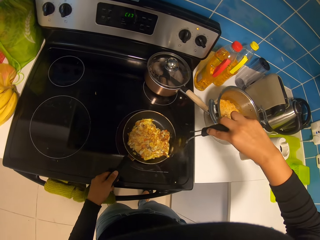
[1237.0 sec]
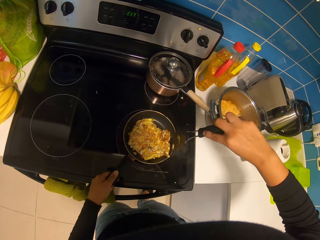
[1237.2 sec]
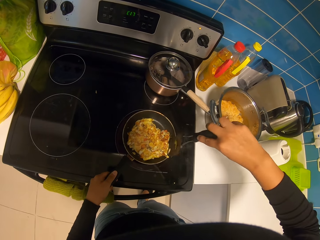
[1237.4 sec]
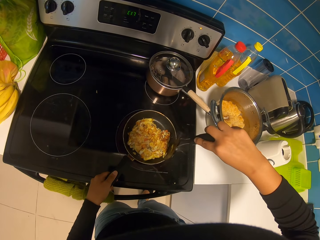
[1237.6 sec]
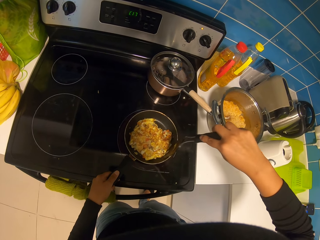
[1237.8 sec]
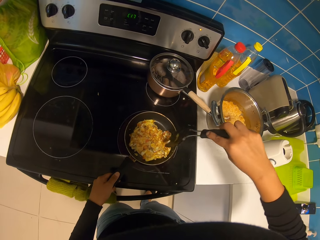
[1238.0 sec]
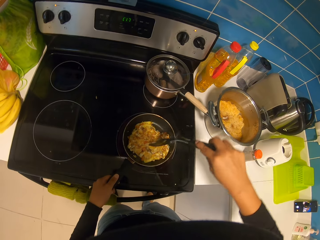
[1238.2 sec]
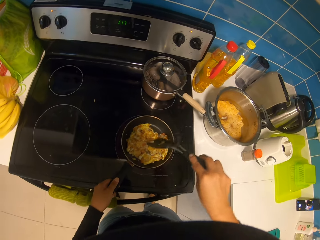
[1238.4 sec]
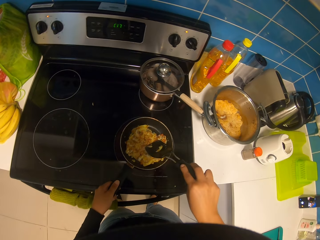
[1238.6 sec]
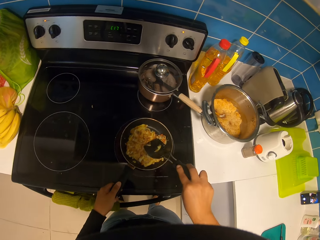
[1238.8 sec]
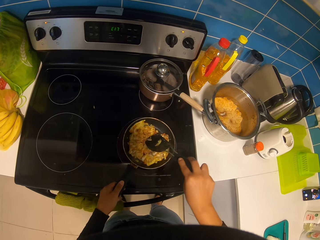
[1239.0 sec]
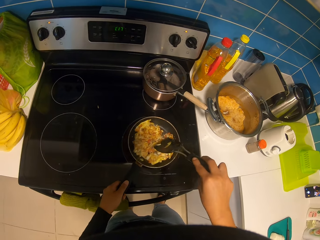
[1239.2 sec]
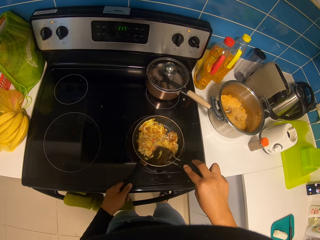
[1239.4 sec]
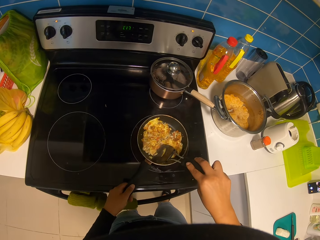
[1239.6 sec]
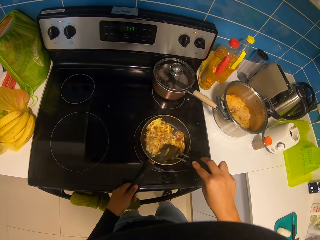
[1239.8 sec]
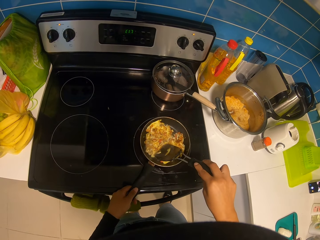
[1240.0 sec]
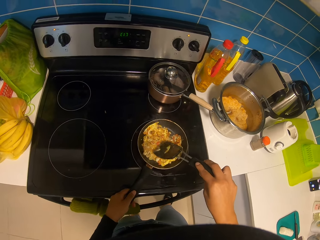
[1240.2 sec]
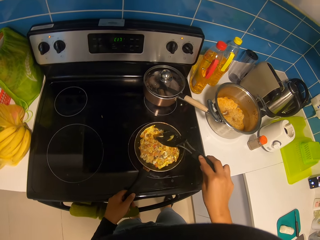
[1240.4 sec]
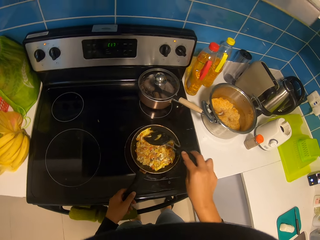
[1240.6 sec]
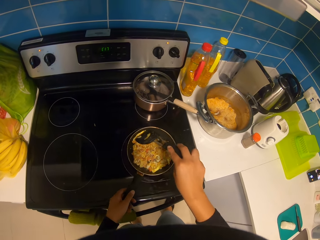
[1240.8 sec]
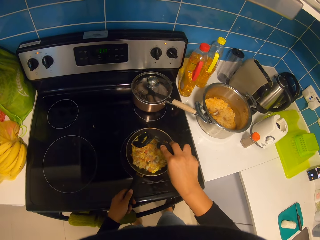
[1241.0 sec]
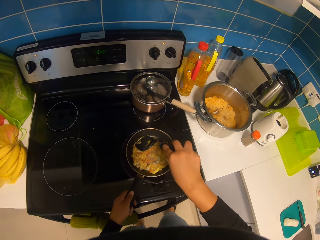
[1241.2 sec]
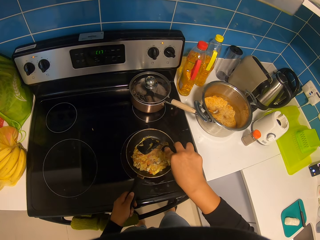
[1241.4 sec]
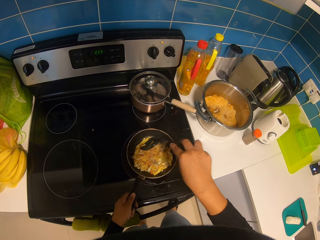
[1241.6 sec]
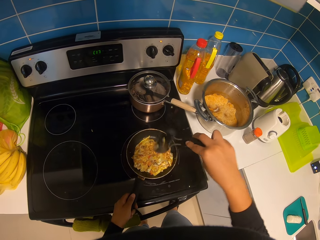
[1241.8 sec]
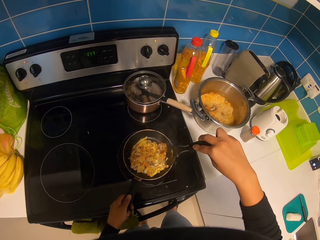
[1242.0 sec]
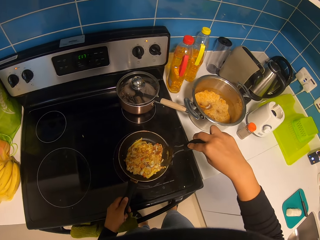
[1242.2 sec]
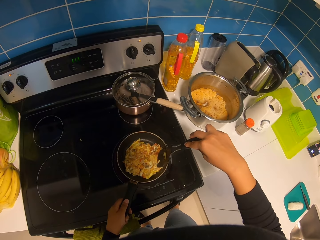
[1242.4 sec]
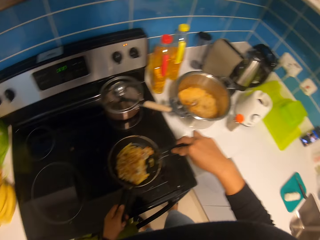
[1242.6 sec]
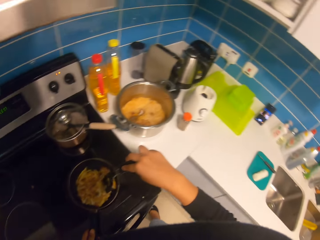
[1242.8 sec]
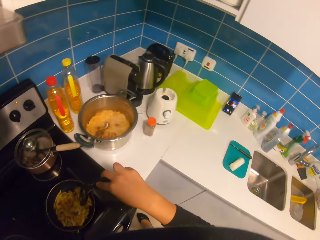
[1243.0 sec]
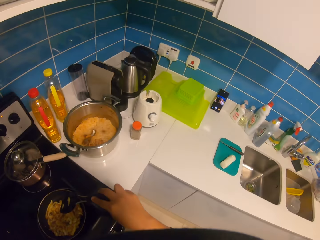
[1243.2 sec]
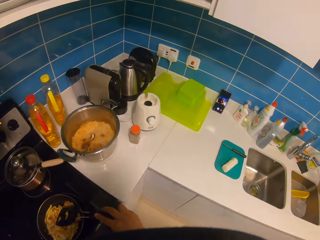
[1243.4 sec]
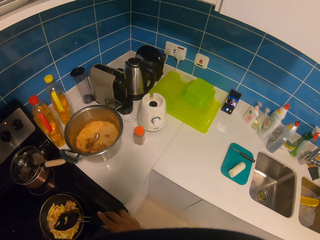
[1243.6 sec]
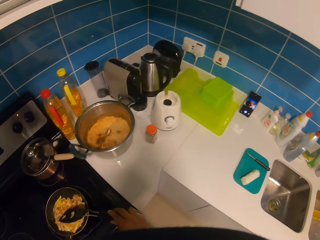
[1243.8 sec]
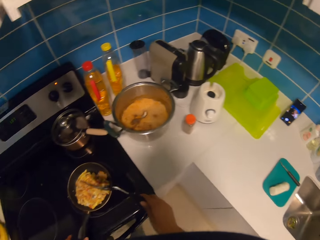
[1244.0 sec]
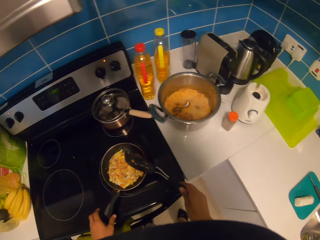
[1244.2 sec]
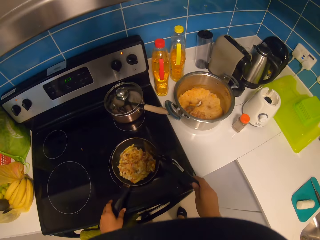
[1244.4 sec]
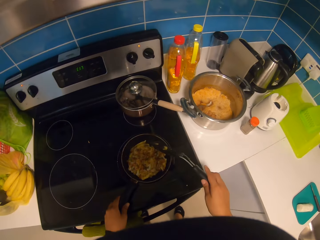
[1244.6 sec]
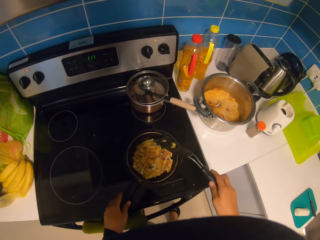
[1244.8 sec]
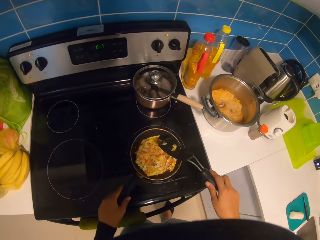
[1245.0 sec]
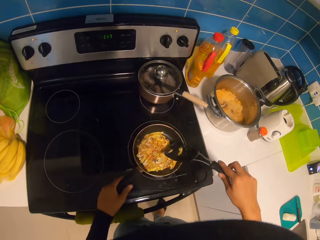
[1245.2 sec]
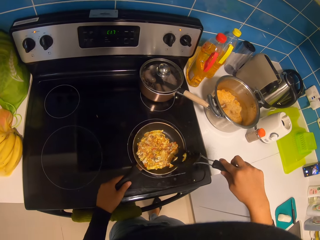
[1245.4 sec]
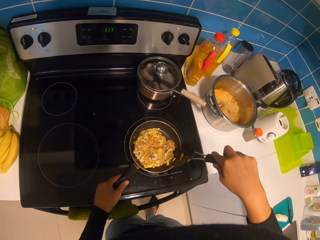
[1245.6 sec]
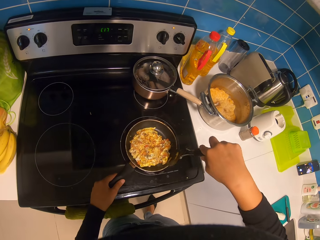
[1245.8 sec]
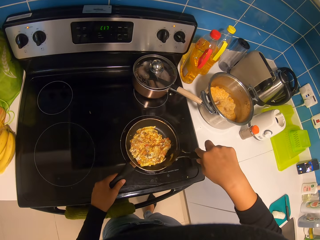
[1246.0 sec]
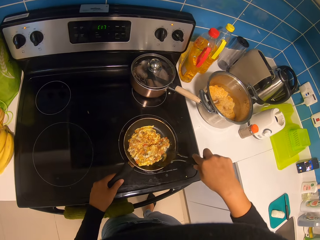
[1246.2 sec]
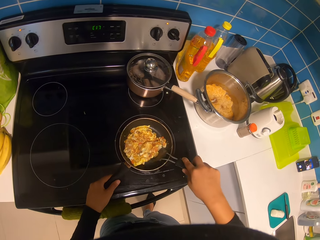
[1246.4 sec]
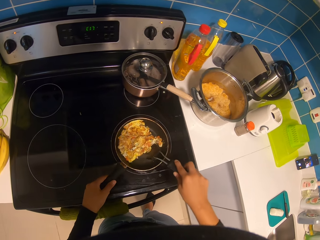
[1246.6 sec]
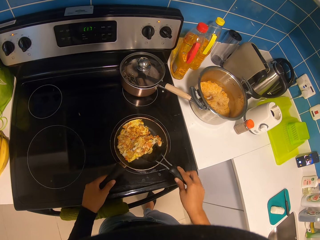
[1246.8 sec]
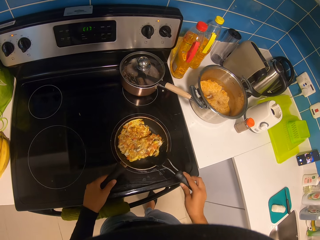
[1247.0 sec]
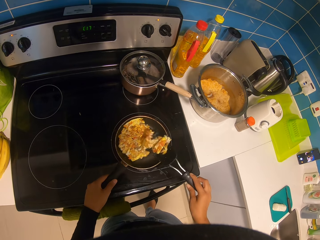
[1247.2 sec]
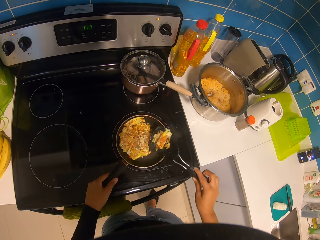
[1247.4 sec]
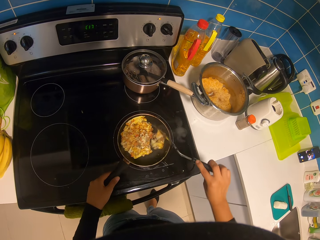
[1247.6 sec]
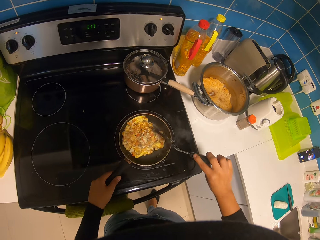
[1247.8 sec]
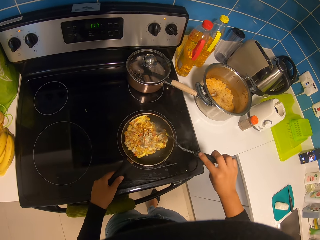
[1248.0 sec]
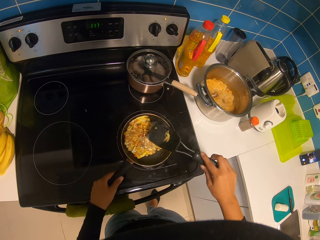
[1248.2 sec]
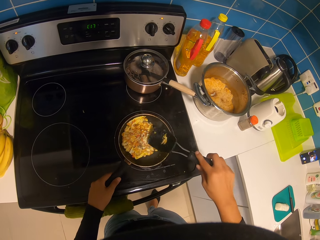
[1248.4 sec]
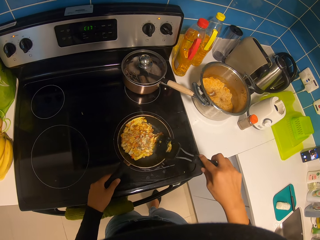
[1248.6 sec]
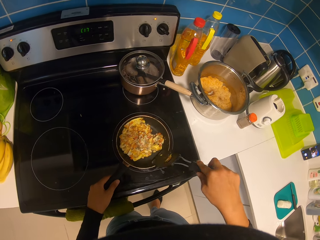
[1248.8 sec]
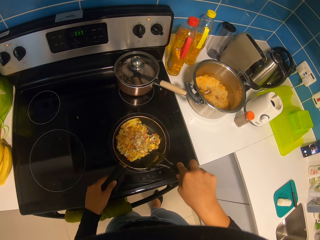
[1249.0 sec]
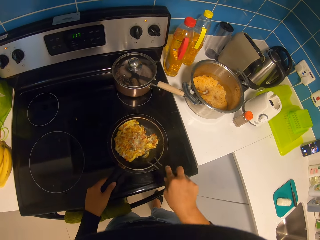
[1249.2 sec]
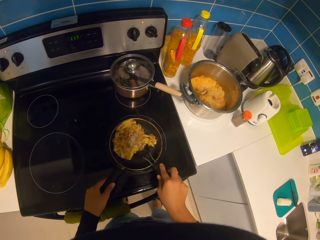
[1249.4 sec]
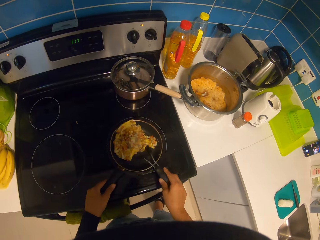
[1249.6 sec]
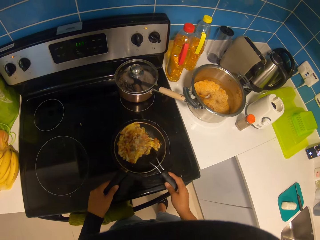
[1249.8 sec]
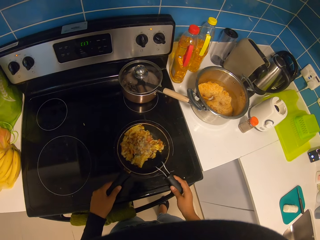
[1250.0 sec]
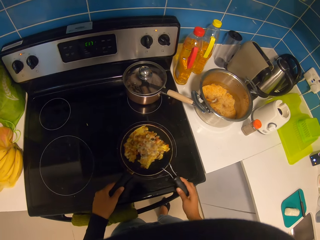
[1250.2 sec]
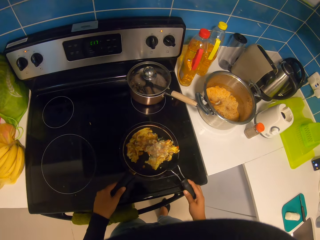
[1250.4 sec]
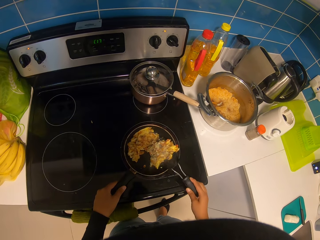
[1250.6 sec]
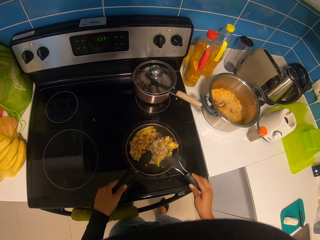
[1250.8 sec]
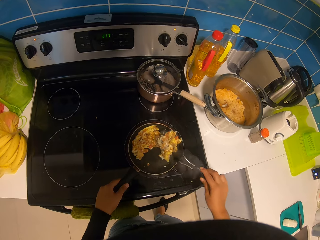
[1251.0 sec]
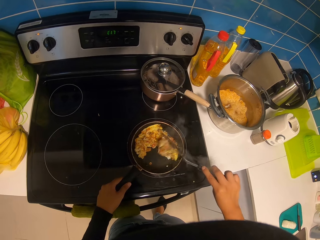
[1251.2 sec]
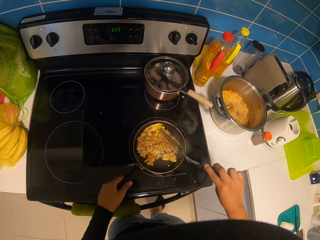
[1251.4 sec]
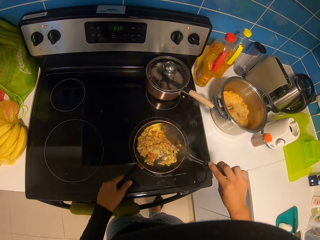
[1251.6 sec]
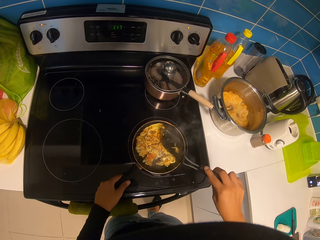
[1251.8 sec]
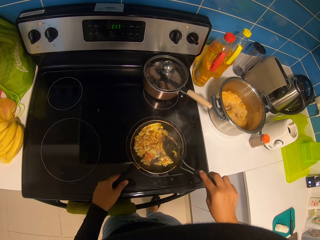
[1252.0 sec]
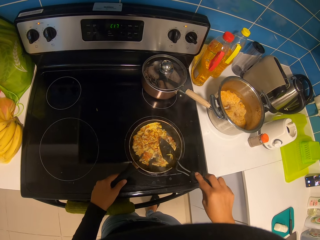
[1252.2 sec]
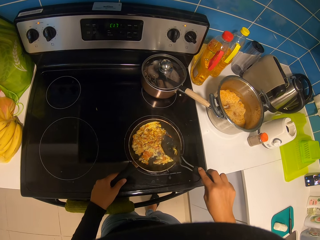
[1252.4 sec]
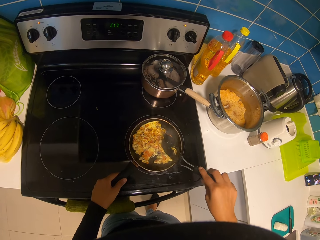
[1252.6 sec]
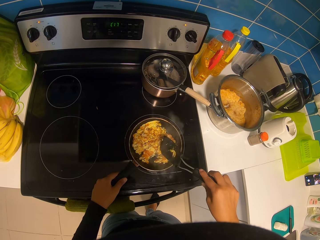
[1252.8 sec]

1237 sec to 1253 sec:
The camera wearer aligns the eggs in a frying pan. They look around. They cook. They turn the eggs in the frying pan.

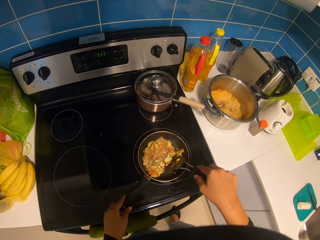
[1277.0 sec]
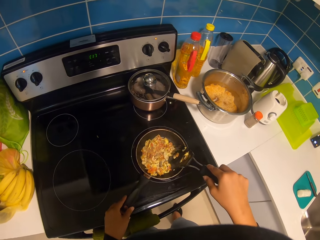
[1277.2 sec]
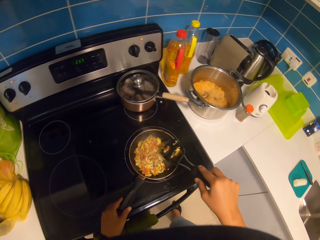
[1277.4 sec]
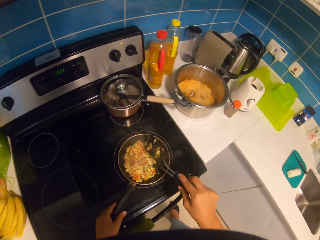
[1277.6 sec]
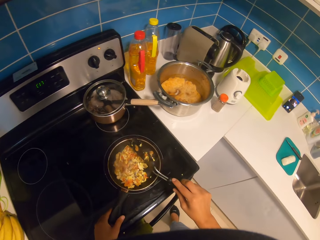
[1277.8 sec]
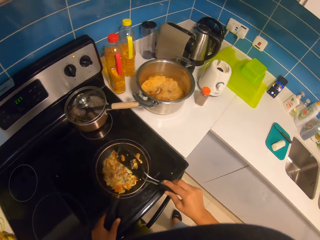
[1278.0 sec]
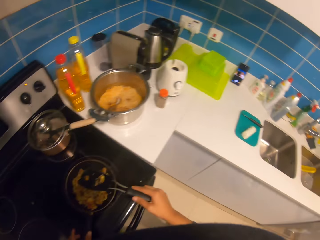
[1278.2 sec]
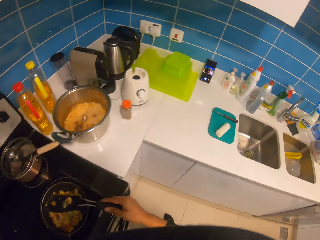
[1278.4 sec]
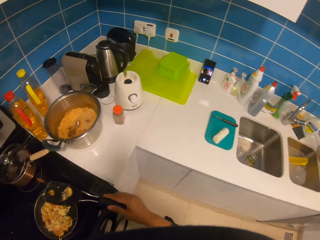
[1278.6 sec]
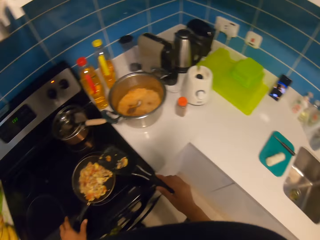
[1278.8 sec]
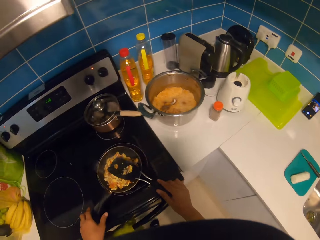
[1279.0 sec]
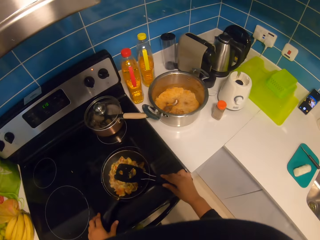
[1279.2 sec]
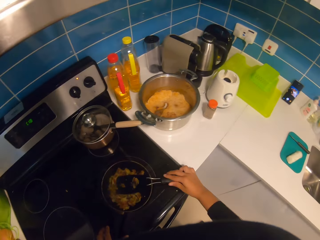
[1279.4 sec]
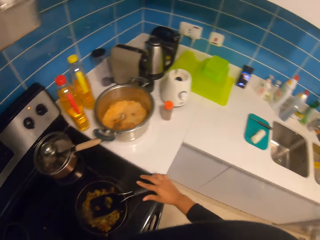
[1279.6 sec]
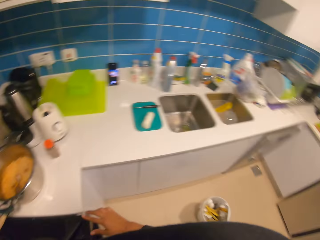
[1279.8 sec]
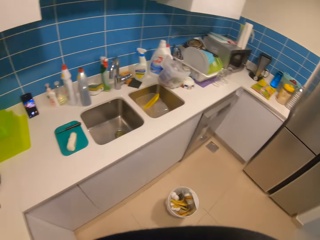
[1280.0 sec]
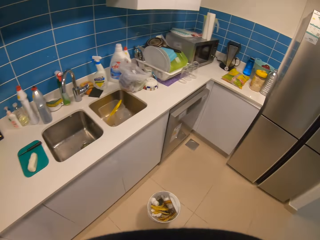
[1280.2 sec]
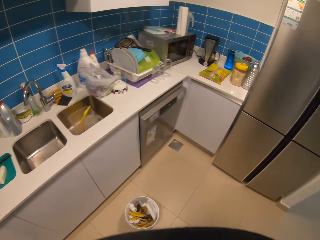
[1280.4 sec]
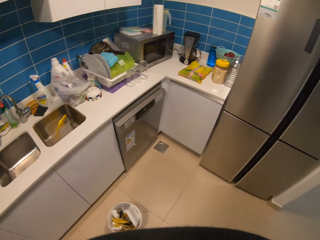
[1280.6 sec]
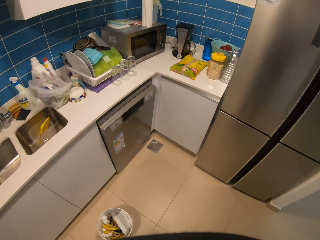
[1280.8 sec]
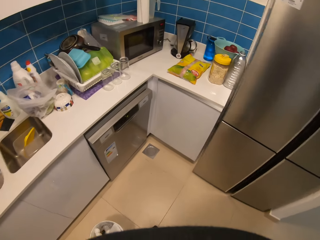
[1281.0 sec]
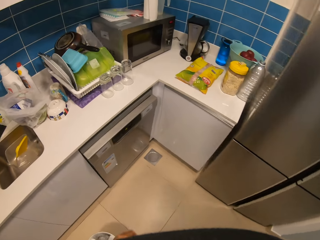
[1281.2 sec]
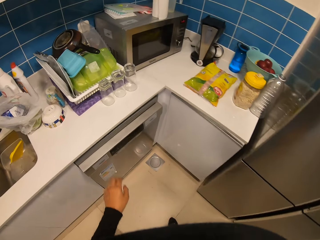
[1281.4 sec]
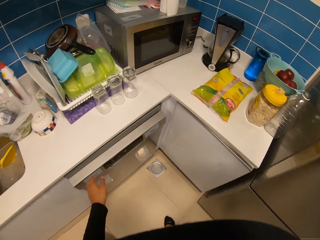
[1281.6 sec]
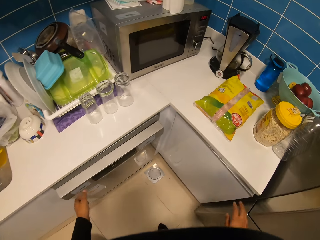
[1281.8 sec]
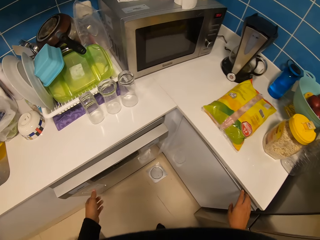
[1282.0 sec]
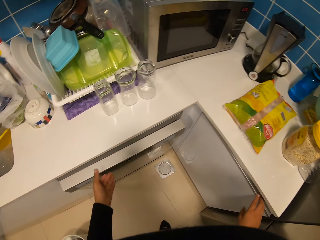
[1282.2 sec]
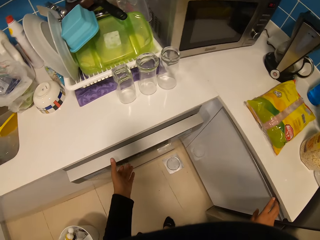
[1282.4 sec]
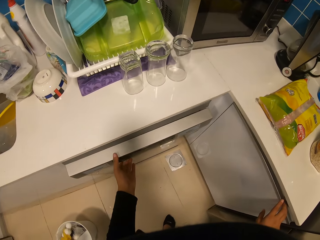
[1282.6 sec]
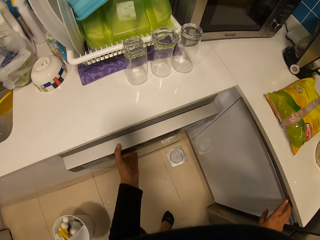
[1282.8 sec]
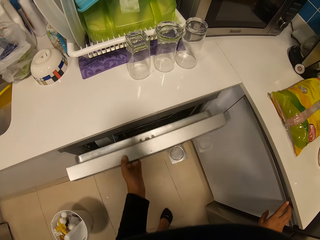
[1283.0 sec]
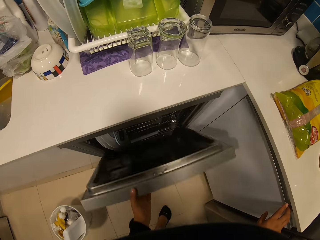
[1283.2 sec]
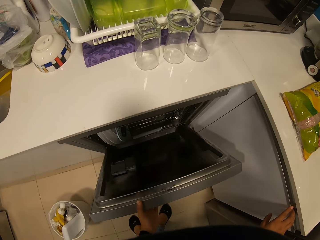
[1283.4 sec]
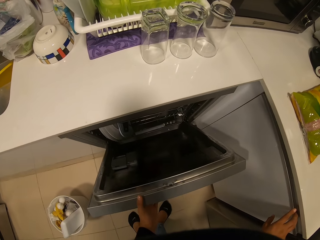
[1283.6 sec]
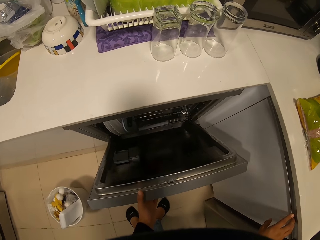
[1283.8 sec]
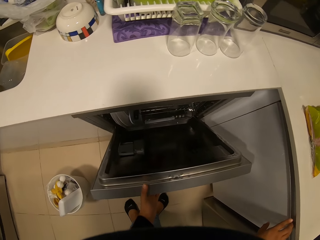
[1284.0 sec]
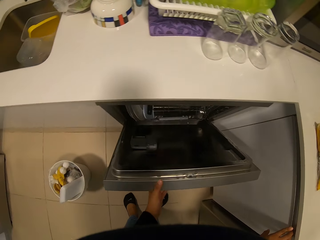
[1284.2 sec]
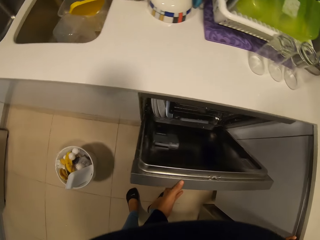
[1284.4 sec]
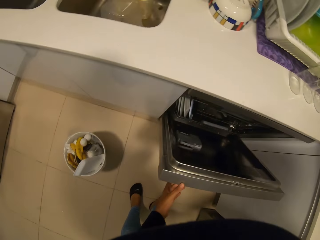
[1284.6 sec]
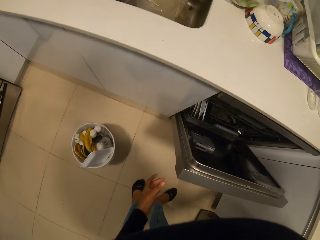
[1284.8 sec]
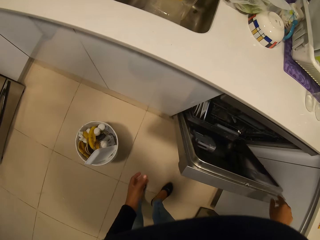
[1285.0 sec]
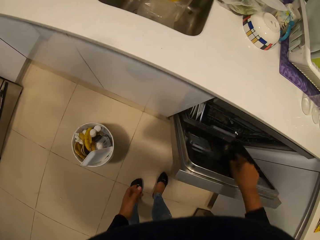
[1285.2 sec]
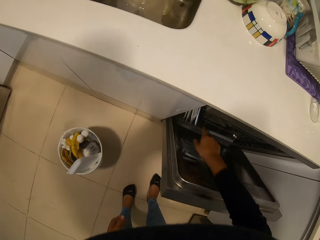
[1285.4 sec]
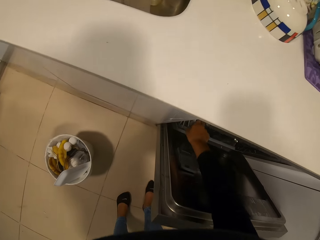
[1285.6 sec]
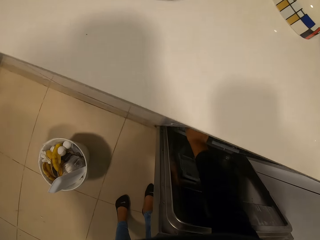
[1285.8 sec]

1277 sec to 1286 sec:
The camera wearer puts a spoon on a frying pan. They look around. They walk around. They open a cabinet or oven.
